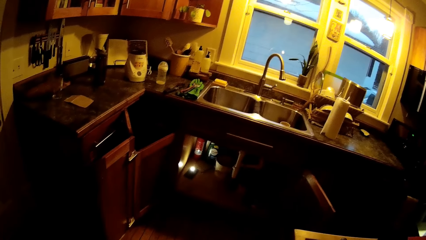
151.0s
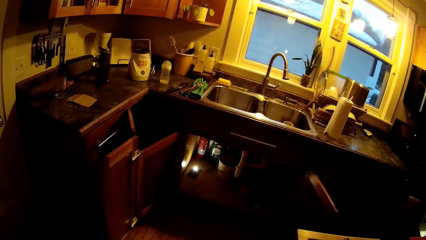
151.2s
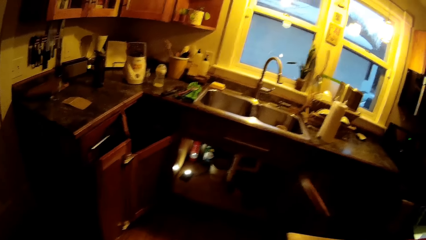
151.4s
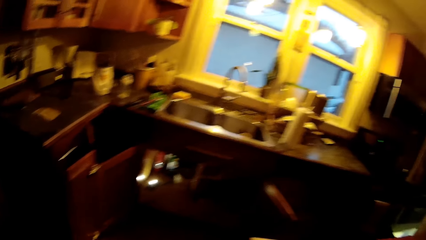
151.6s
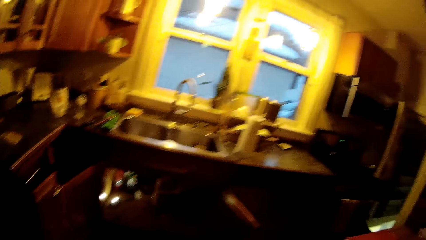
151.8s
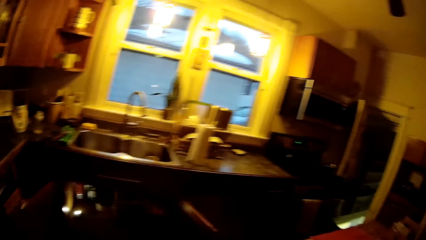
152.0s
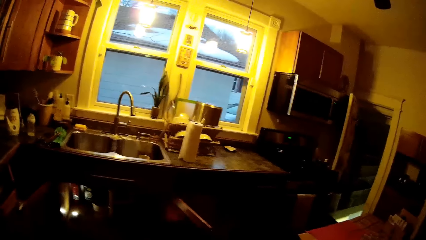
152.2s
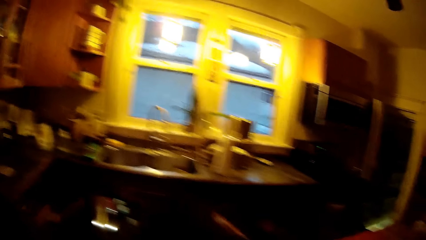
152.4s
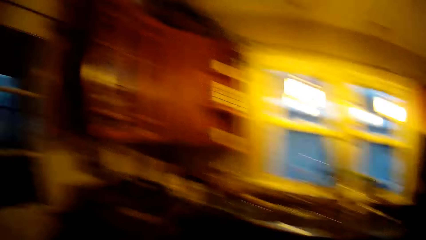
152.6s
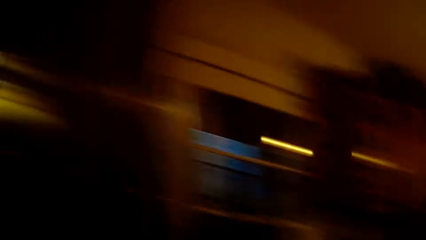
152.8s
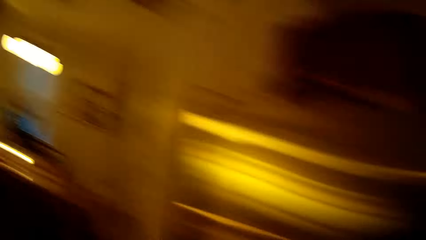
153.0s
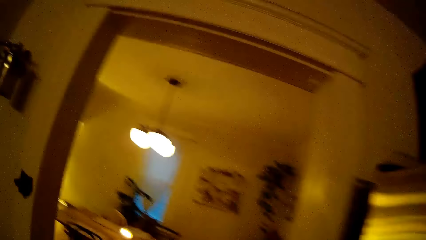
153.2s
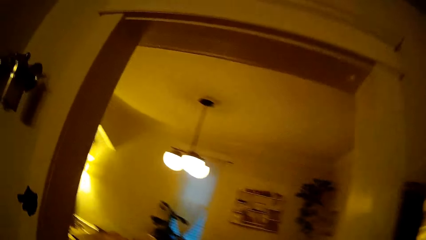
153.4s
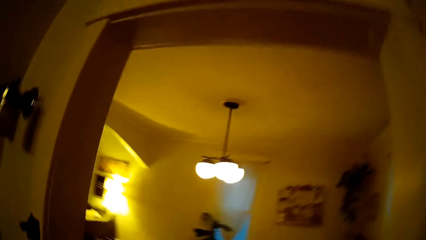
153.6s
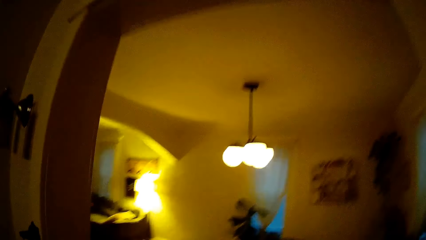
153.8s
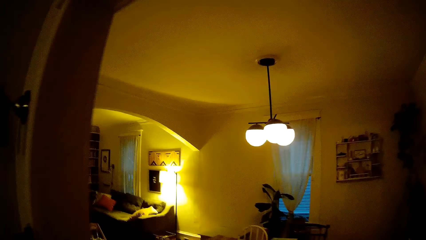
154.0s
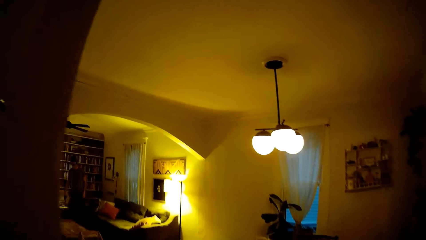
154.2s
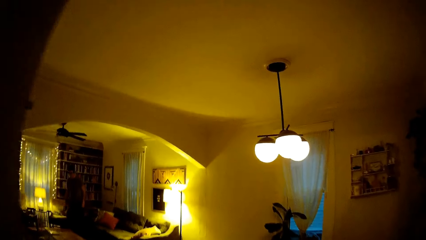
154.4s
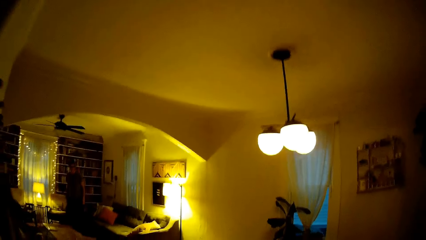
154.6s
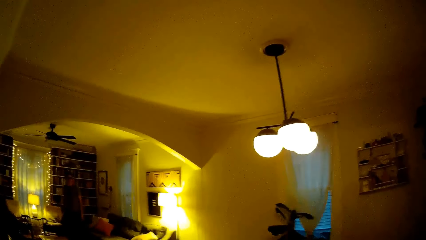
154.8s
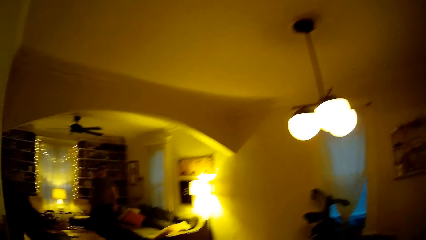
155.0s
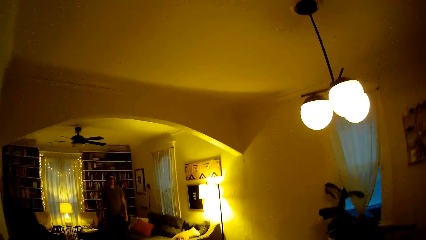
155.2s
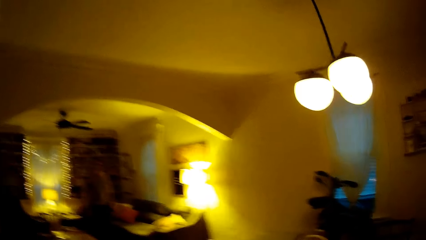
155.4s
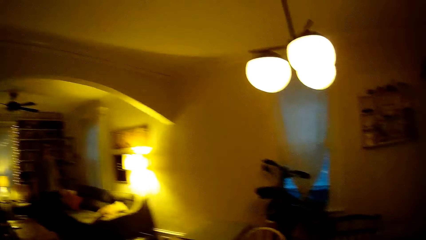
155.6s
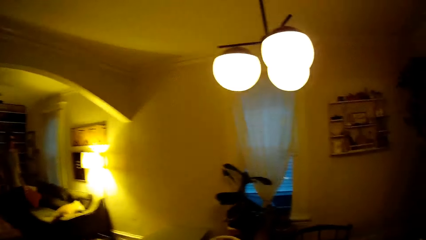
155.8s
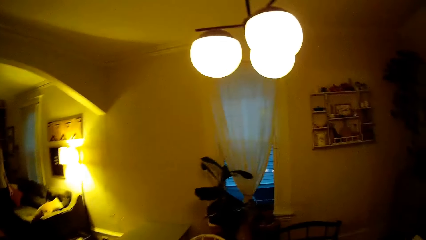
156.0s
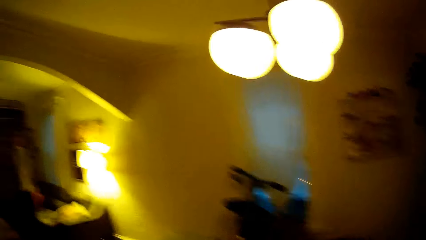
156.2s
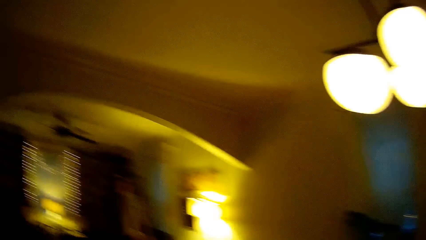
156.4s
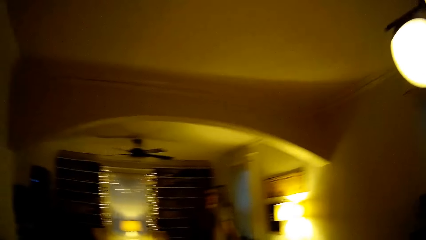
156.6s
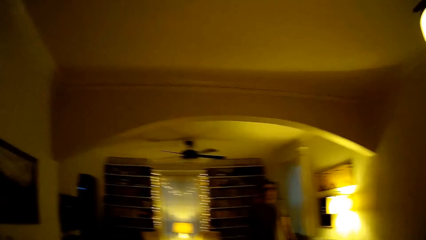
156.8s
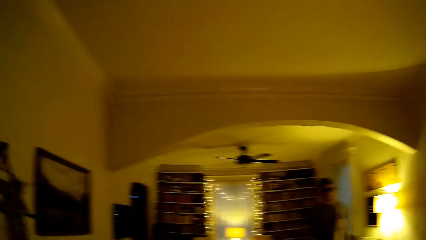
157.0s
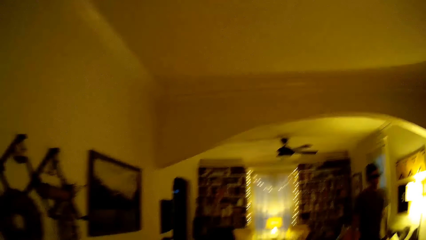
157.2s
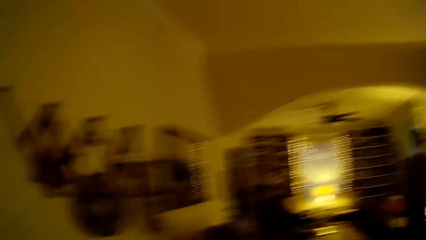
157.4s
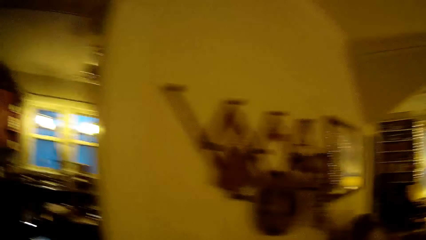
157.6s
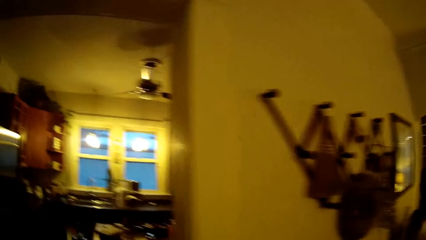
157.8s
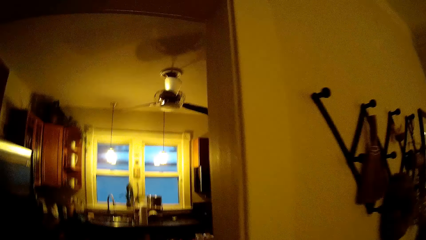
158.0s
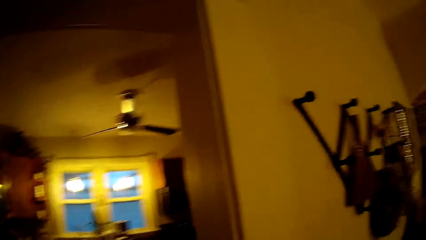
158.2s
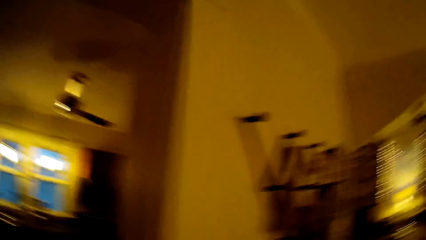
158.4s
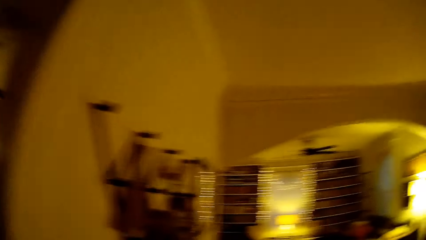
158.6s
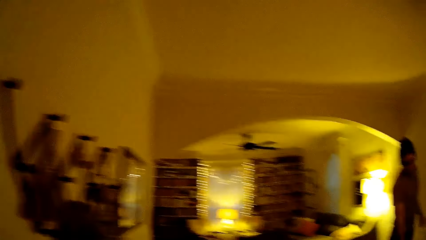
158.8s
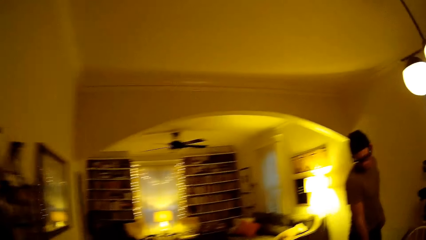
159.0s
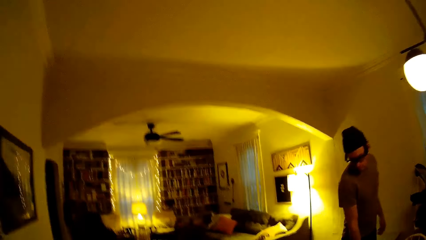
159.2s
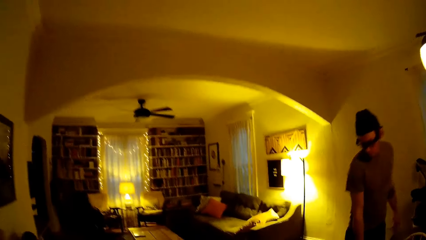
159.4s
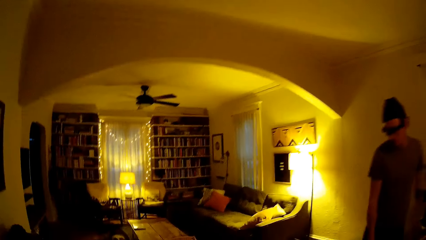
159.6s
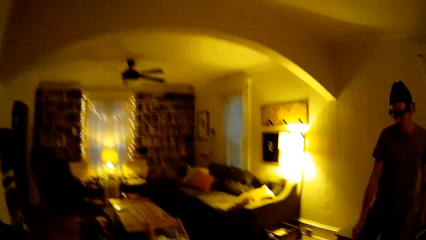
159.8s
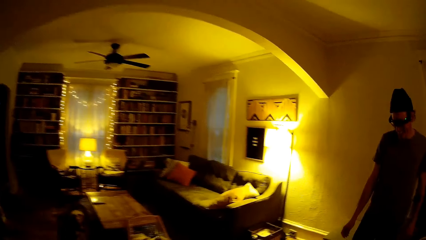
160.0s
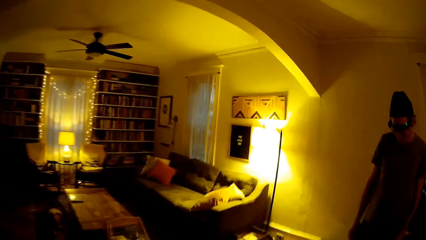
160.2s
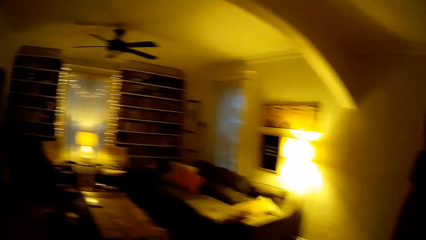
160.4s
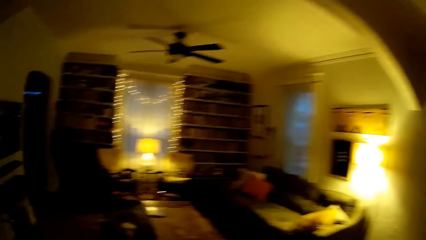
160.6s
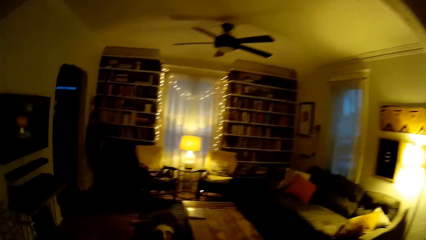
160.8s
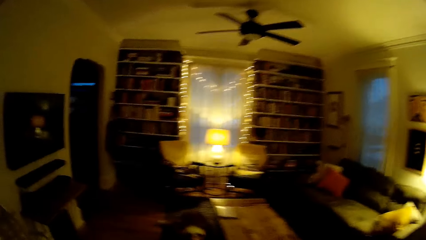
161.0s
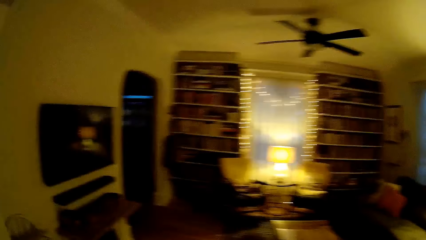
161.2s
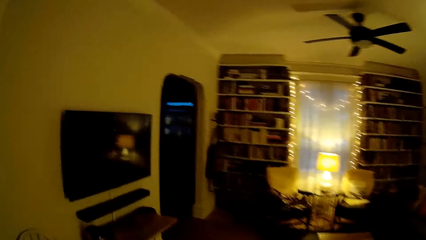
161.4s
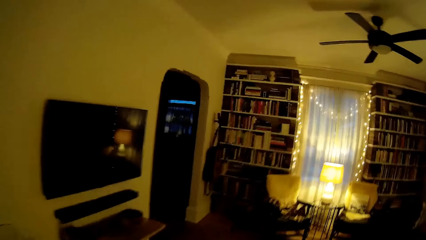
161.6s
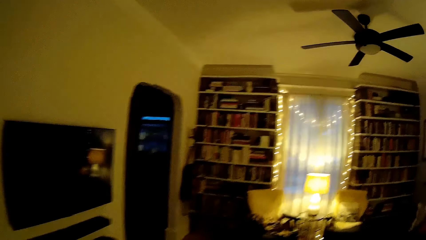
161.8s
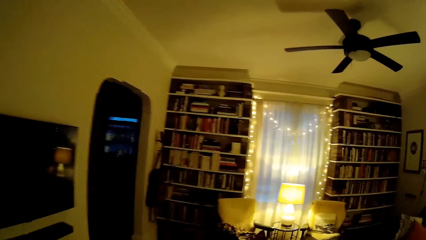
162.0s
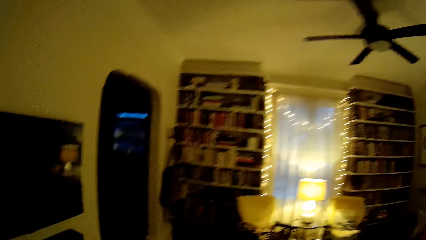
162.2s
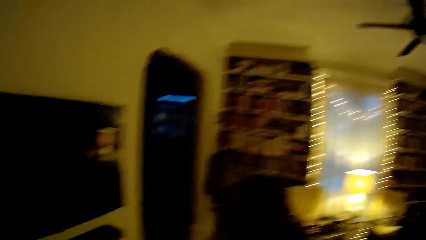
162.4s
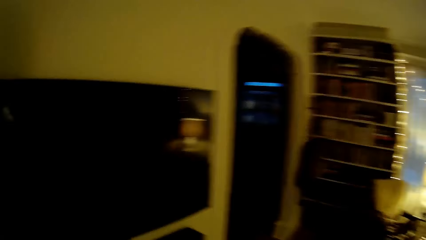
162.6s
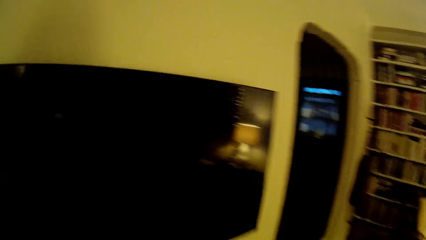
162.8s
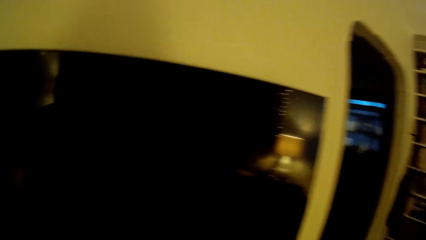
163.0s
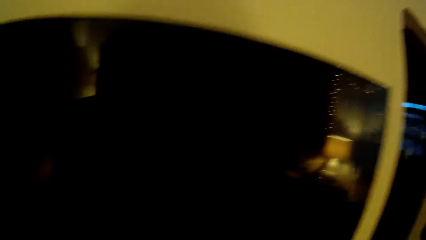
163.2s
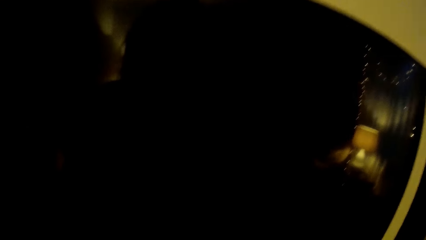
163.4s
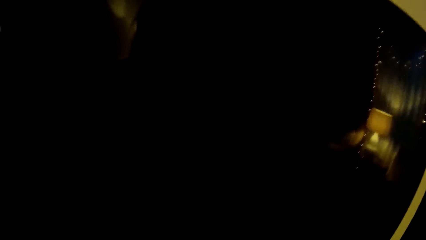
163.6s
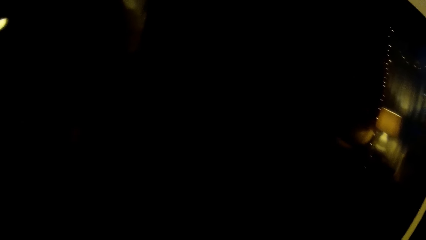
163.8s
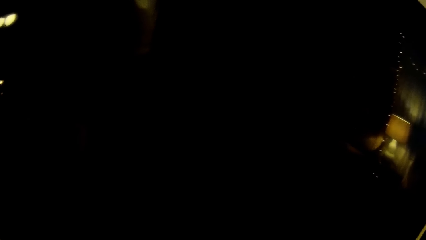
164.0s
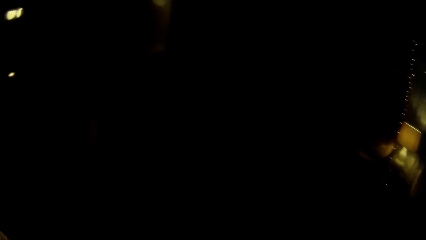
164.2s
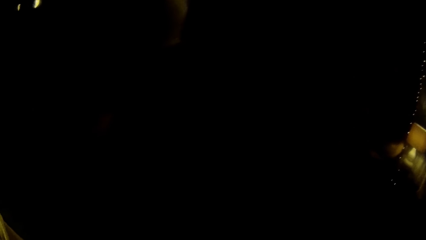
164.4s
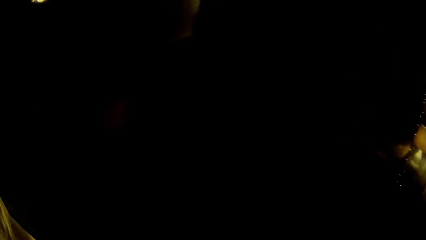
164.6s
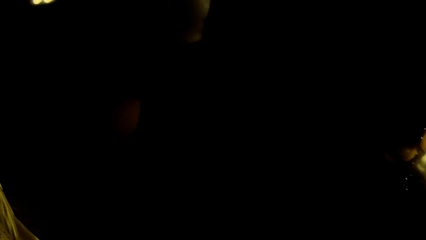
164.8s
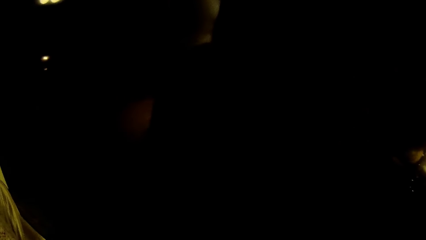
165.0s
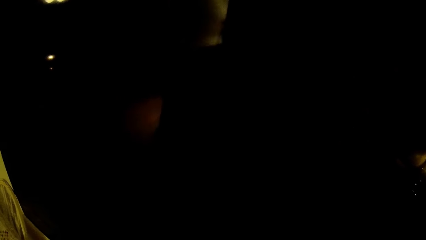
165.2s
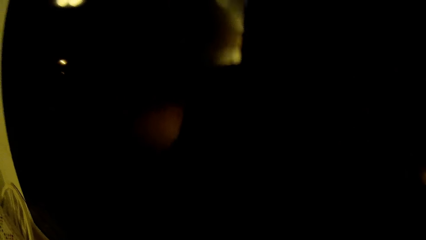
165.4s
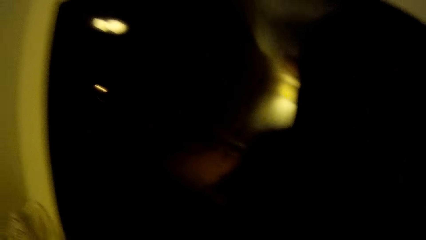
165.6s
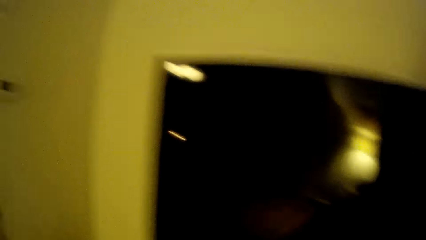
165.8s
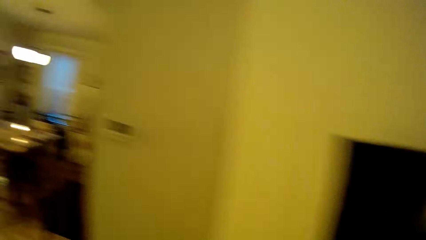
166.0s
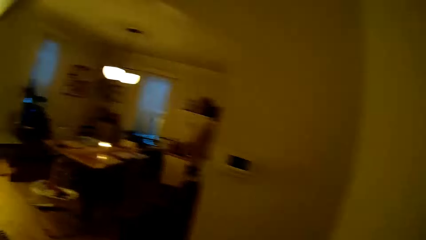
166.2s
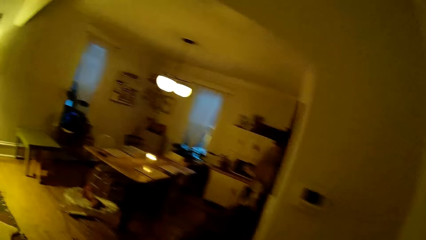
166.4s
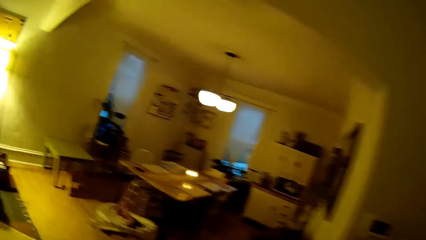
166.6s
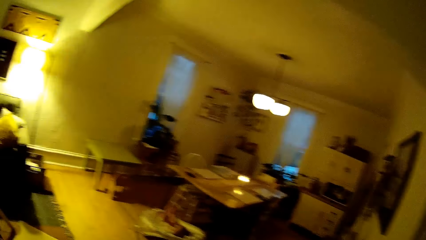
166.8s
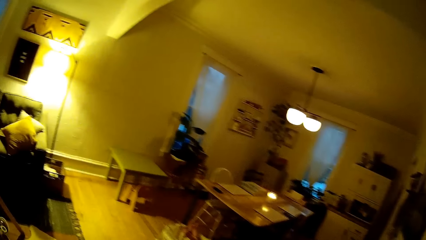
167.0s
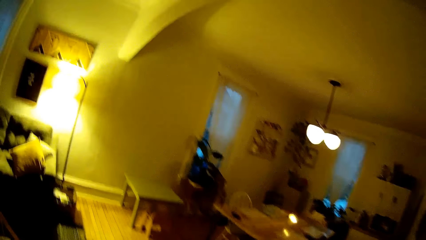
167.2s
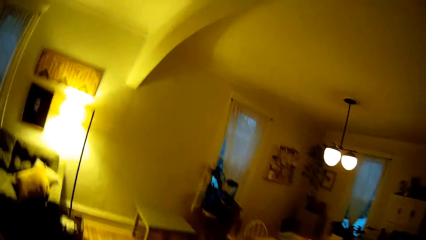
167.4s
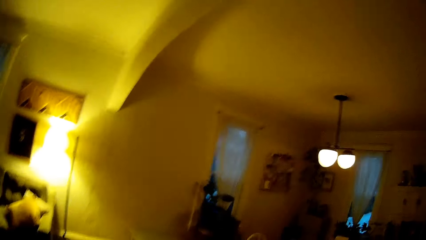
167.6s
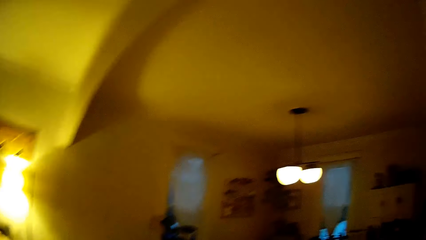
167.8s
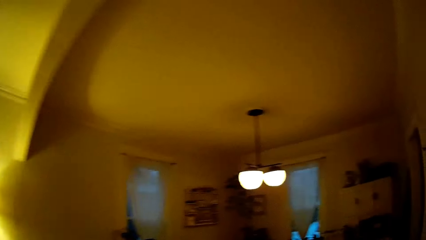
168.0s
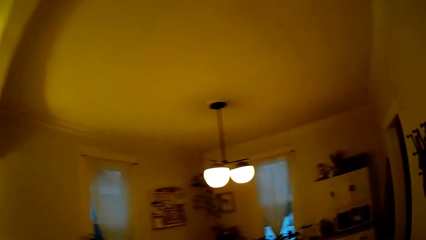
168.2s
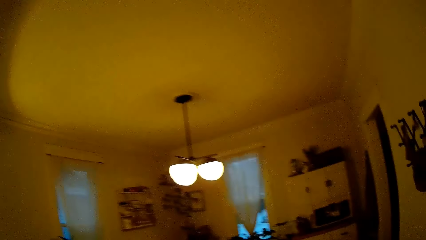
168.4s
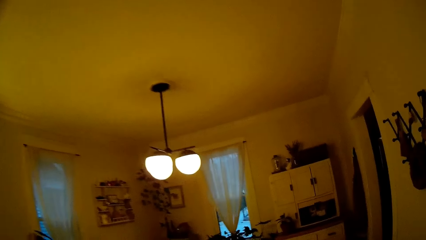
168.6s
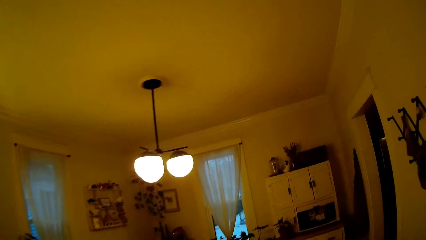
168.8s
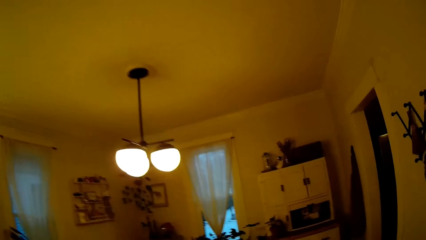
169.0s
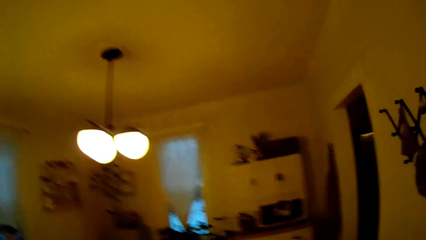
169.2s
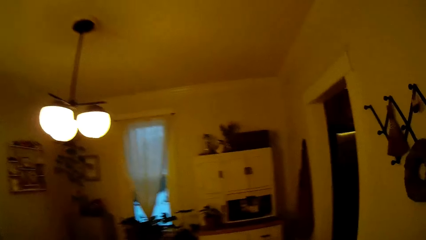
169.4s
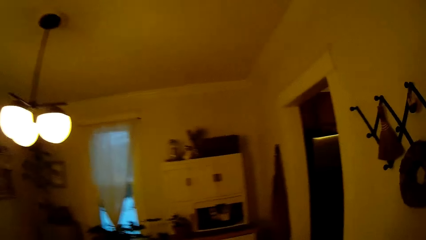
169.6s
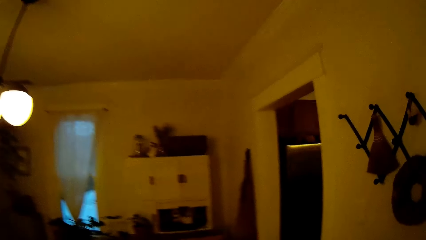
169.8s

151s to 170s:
The camera wearer walks towards a television. A man bends. The camera wearer walks around. The man interacts with the camera wearer.
